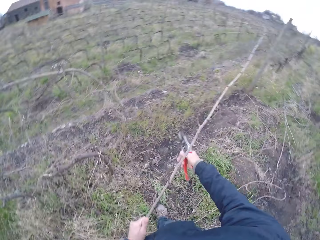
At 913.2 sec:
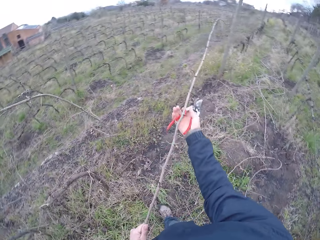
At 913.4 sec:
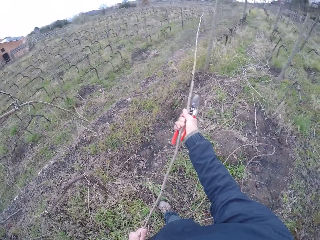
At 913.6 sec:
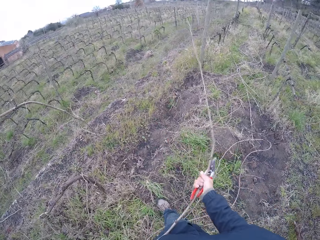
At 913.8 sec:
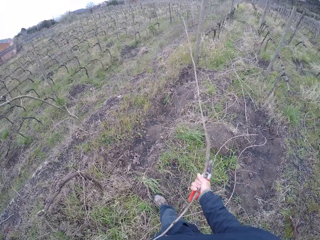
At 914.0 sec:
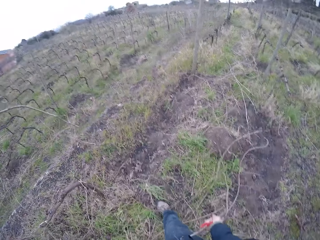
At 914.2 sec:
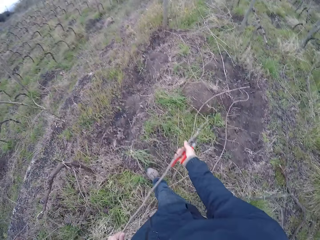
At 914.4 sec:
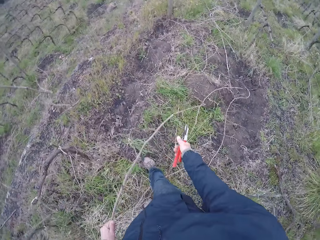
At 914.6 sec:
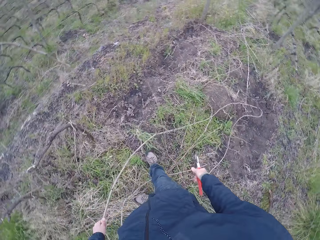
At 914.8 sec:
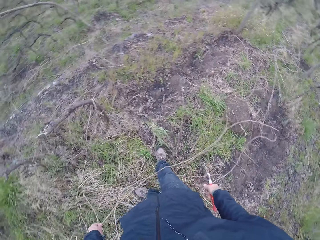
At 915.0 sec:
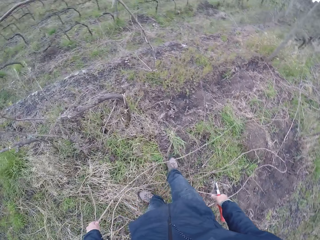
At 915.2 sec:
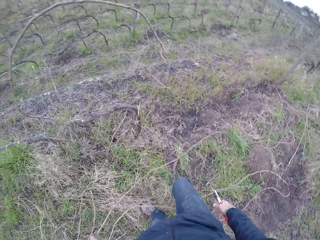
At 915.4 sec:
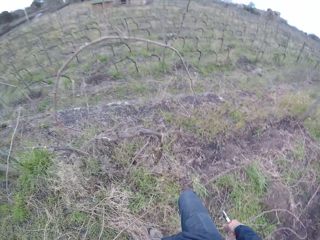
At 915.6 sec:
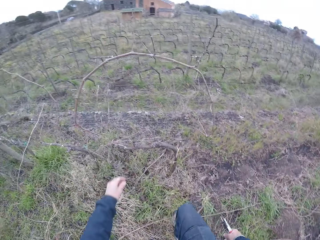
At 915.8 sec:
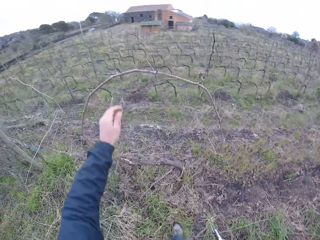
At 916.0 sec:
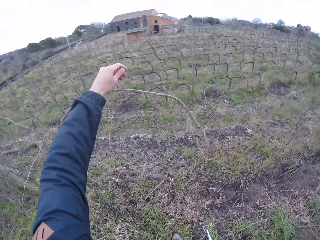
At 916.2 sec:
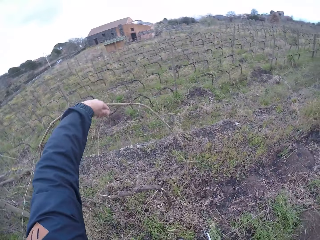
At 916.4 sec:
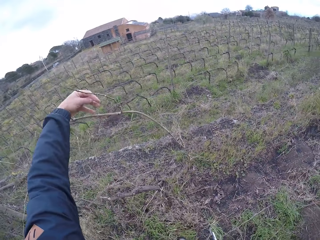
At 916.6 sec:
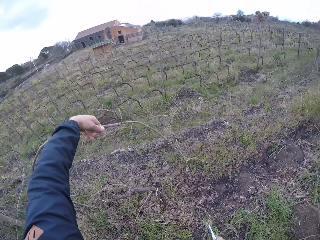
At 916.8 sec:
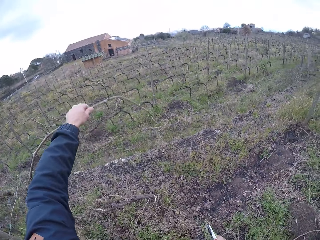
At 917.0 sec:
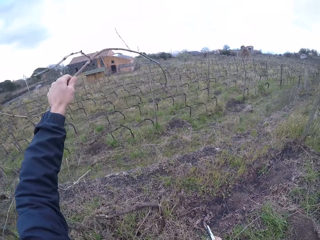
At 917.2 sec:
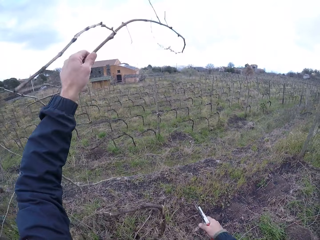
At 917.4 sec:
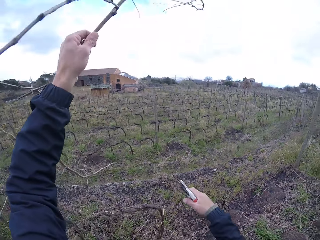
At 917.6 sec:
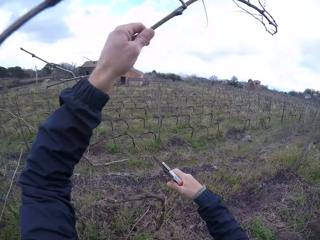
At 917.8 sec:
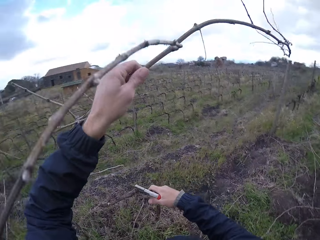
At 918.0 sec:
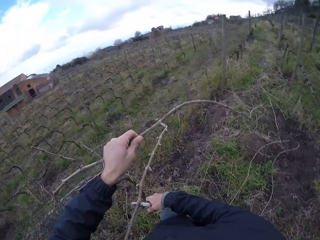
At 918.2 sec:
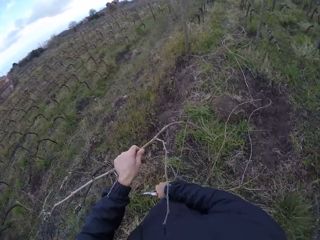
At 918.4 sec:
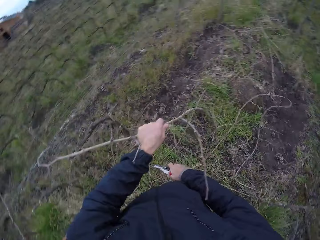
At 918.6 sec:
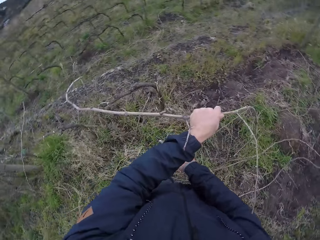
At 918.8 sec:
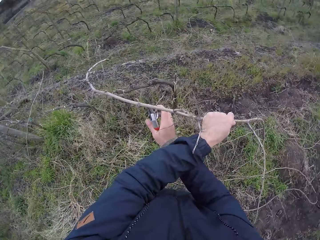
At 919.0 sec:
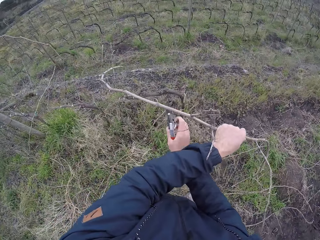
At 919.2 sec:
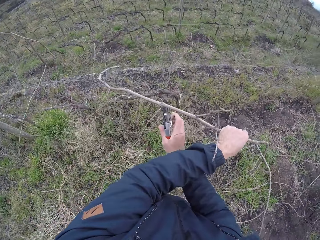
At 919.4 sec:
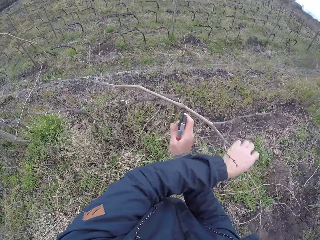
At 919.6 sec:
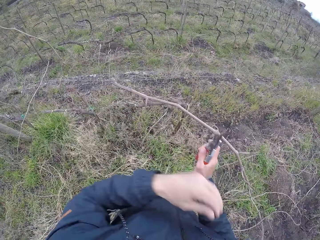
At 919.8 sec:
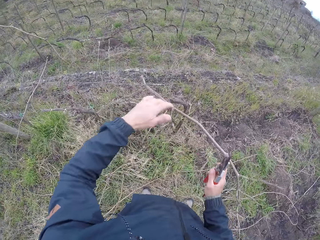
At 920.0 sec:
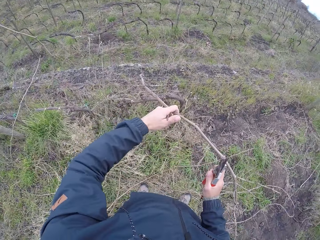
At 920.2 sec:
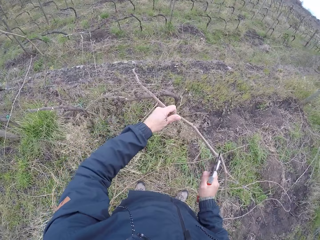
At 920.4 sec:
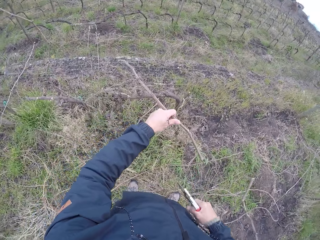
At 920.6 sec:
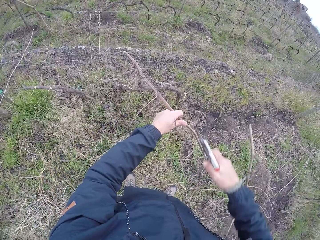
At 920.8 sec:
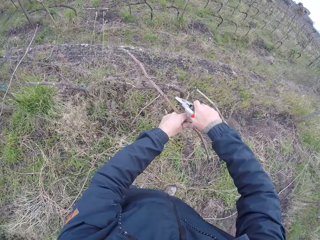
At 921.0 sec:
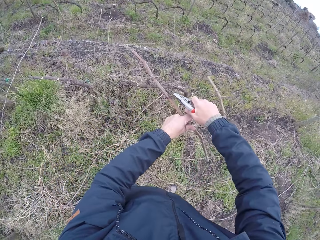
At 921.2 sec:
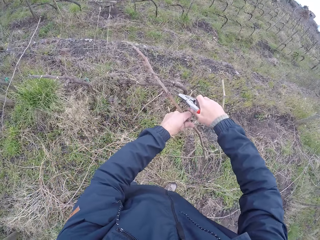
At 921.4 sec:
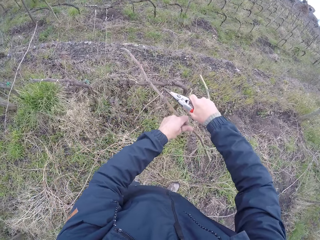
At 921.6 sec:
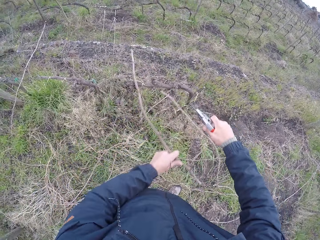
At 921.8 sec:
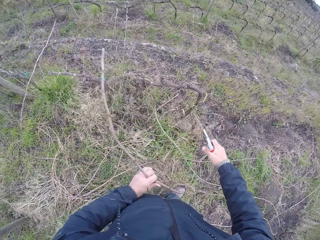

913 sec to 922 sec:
The camera wearer pulls the twig or branch from the barbed wire or fence with both hands. He drops the twig in his left hand on the ground. He touches a branch on the fence. He pulls a twig from the barbed wire with his left hand. He touches a branch on the fence. He pulls the twig from the barbed wire with both hands. He cuts the twig with the plier in his right hand. He cuts it again.

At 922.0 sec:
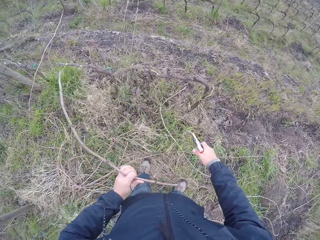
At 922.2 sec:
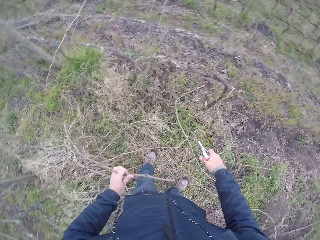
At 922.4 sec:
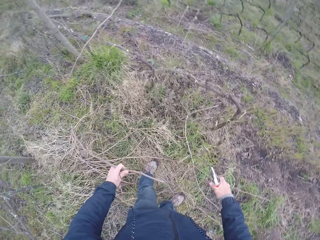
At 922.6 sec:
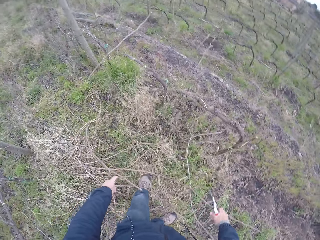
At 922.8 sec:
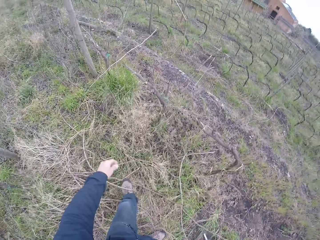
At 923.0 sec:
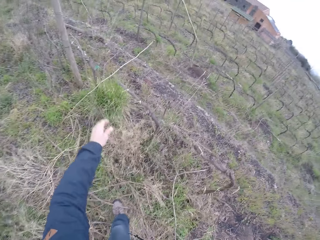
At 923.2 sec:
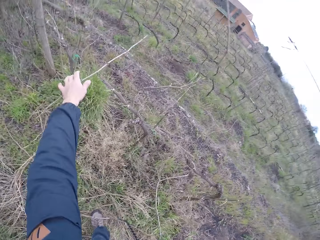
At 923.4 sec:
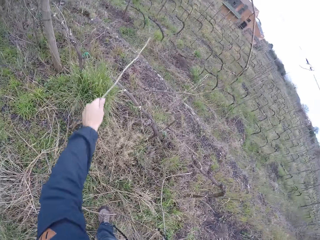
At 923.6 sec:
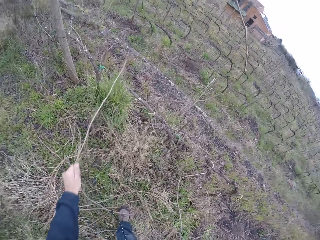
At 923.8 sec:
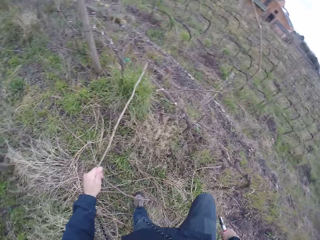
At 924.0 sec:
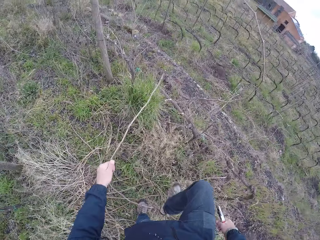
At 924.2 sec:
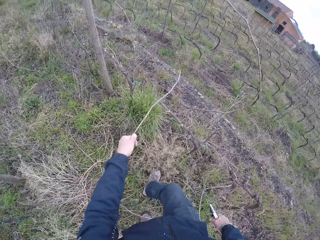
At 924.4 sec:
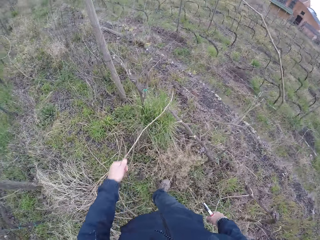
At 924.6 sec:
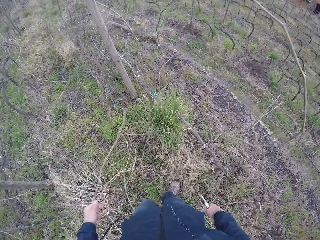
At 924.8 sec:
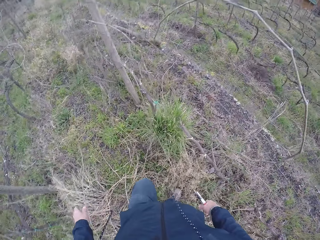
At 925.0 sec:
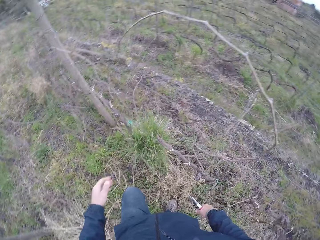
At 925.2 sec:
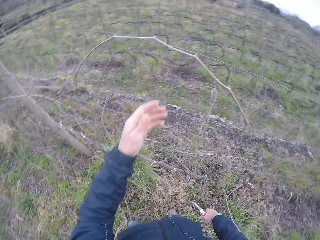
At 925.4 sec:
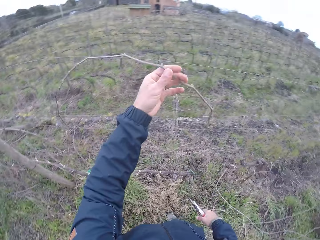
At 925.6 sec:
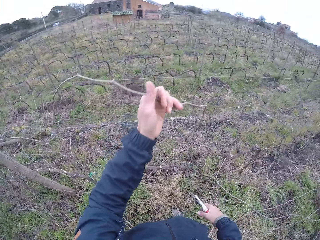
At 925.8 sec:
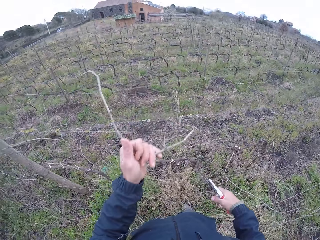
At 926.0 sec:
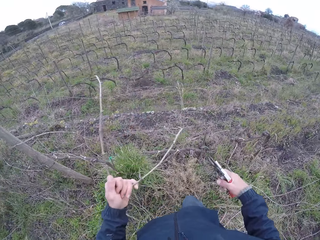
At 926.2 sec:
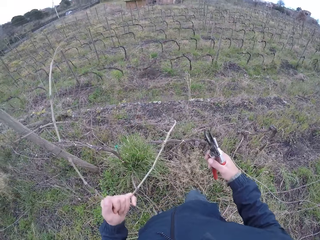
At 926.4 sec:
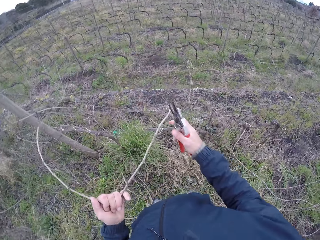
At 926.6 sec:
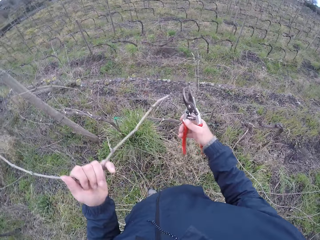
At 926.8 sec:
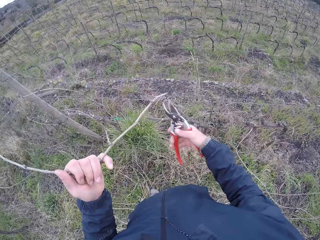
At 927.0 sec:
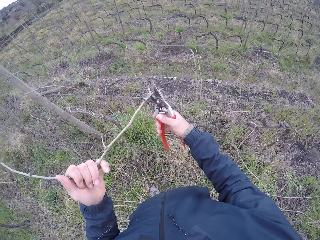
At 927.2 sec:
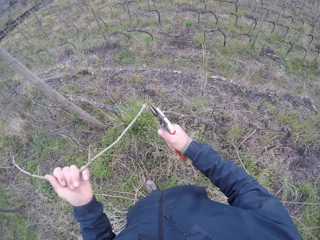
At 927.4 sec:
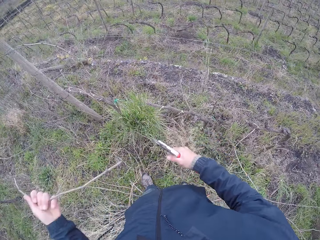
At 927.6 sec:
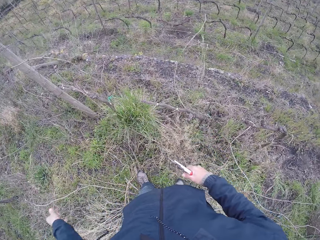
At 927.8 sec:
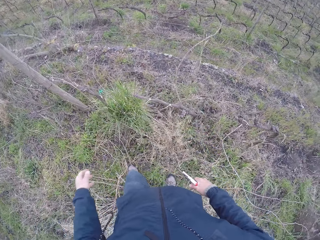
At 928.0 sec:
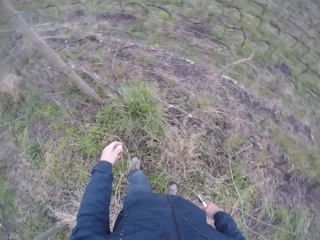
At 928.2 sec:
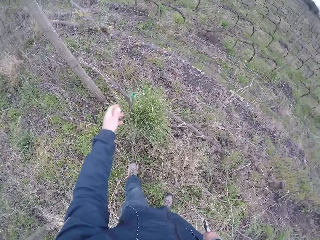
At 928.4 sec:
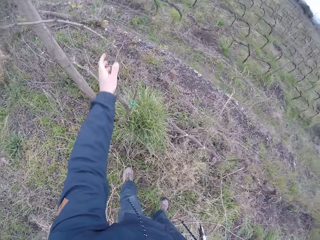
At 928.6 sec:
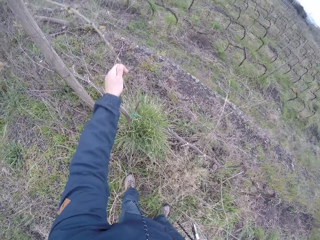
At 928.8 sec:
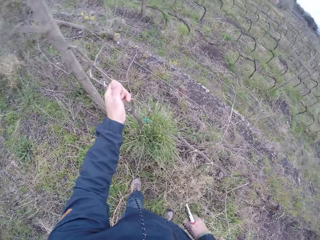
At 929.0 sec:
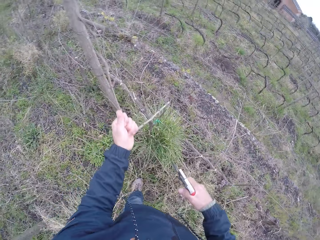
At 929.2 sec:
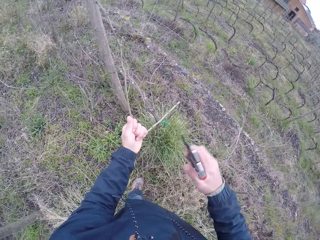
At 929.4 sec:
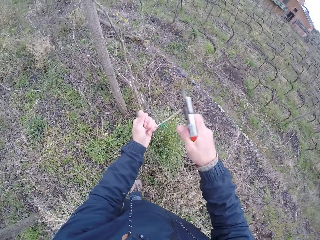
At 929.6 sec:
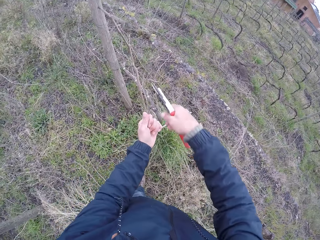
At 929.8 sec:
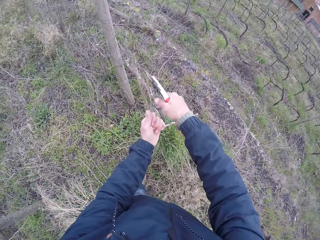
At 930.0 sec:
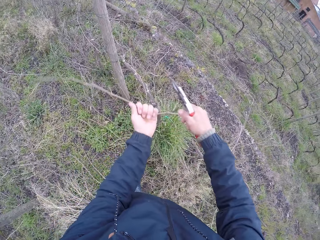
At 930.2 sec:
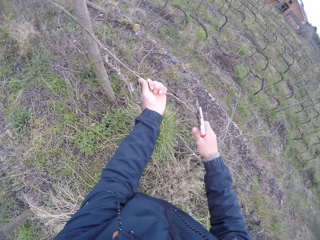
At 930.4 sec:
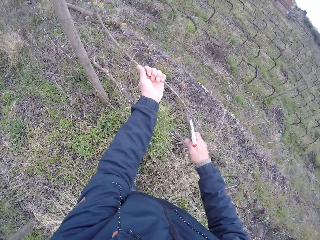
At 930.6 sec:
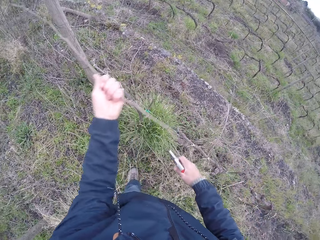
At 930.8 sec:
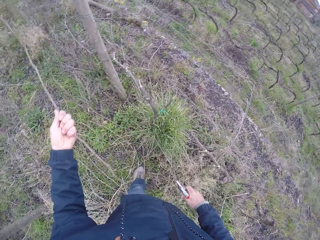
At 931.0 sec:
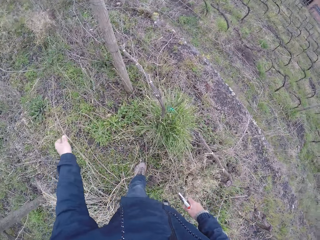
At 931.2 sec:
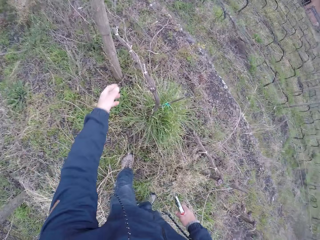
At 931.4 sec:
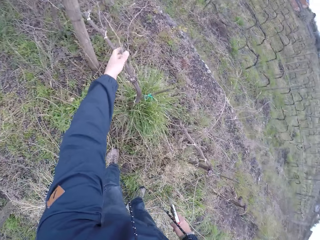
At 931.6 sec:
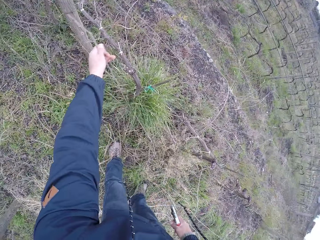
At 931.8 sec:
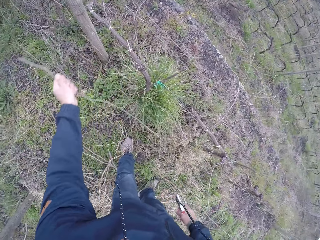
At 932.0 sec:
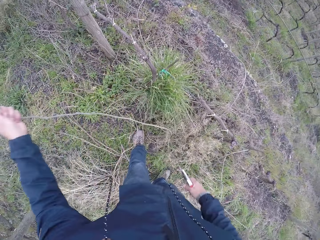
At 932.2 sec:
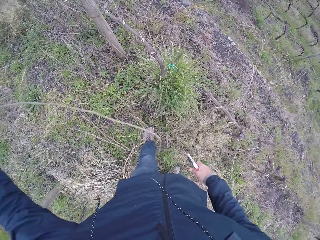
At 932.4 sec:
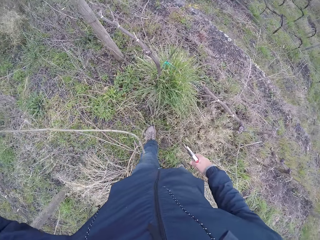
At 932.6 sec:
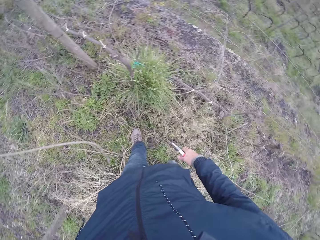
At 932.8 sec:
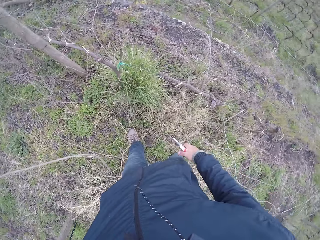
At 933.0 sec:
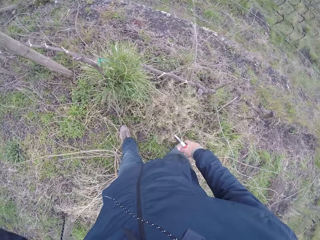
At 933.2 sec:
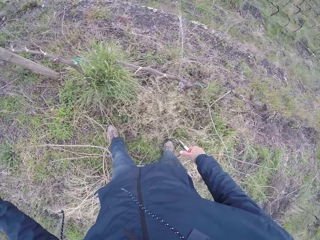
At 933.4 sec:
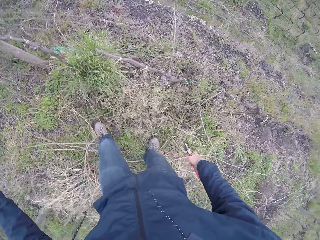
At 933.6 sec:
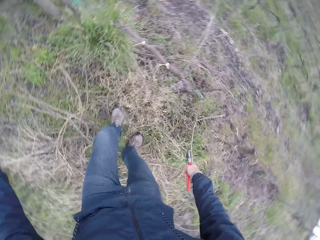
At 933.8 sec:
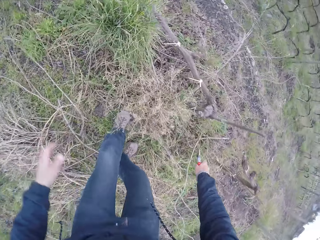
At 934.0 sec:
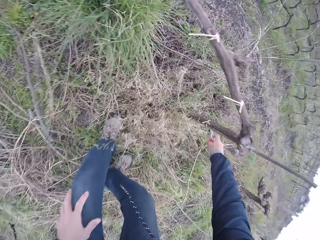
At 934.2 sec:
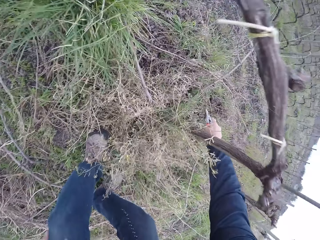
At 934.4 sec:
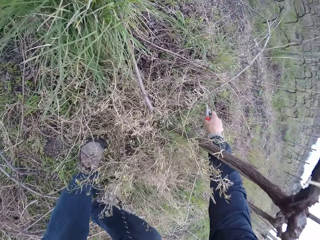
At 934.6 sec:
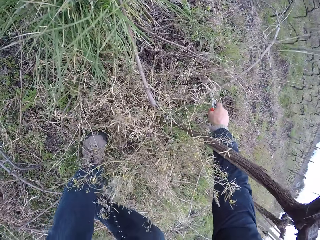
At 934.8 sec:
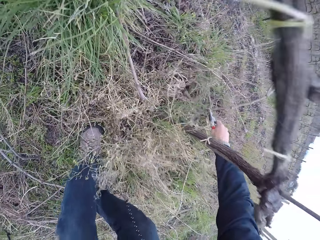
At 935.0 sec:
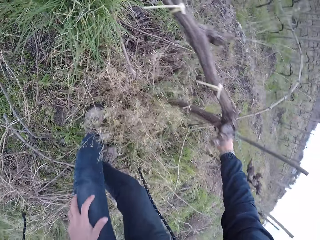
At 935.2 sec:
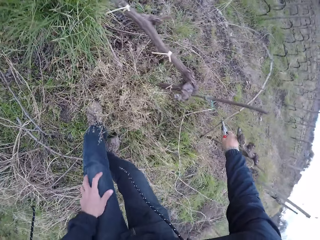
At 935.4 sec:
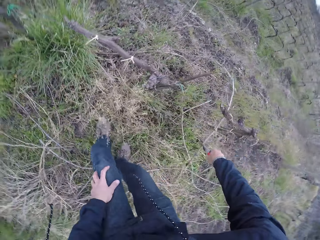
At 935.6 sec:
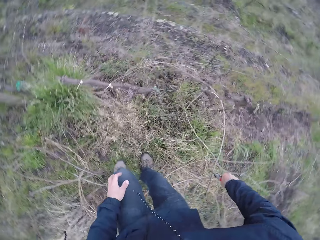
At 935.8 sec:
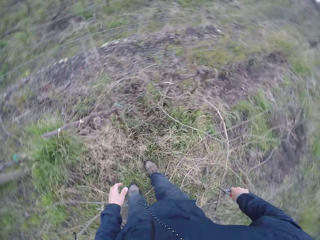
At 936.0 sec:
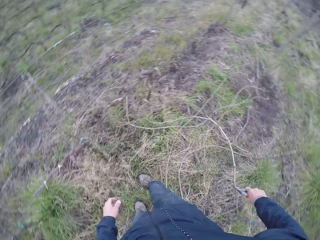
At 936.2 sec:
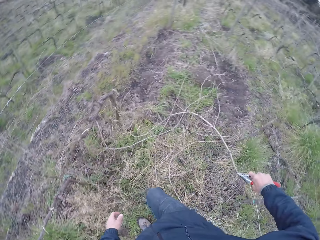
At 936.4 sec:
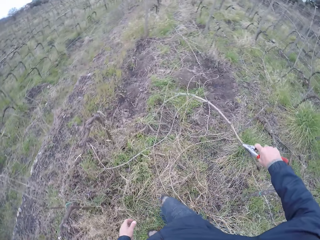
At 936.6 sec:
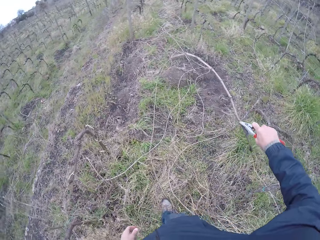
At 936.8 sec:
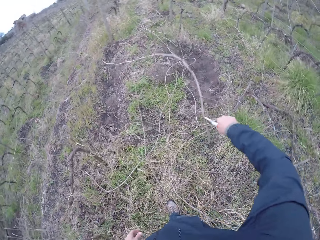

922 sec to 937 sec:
The camera wearer drops the twig or branch in his left hand on the ground. He pulls a twig from the barbed wire or fence with his left hand. He touches a branch on the fence. He drops the twig in his left hand on the ground. He pulls a twig from the barbed wire with his left hand. He touches a branch on the fence. He cuts the twig with the plier in his right hand. He drops the twig in his left hand on the ground. He pulls a twig from the barbed wire with his left hand. He cuts the twig with the plier in his right hand. He drops the twig in his left hand on the ground. He pulls a twig from the barbed wire with his left hand. He drops the twig in his left hand on the ground. He bends slightly and picks up a twig on the ground with the plier in his right hand.
